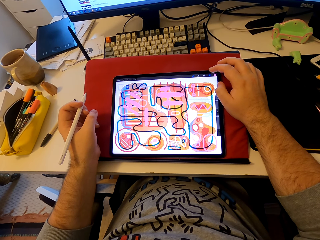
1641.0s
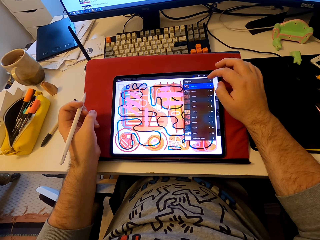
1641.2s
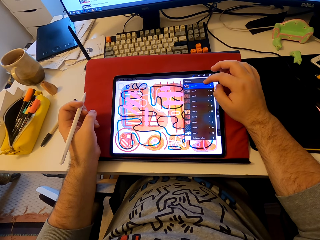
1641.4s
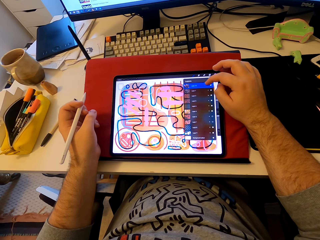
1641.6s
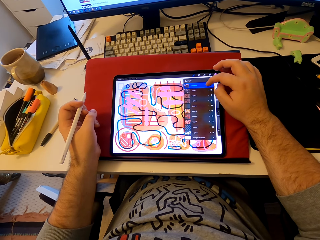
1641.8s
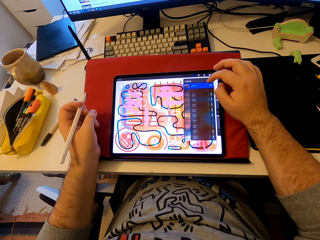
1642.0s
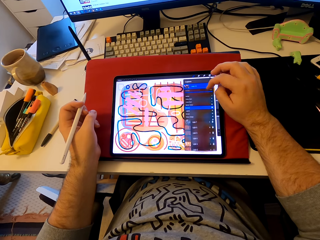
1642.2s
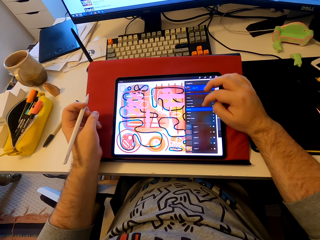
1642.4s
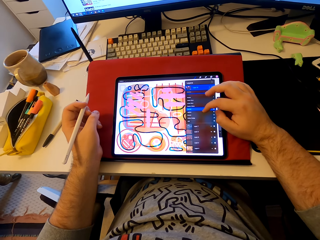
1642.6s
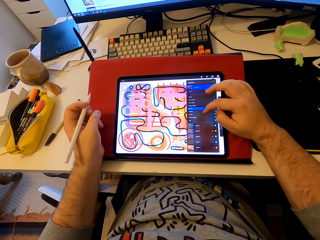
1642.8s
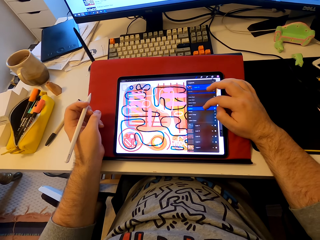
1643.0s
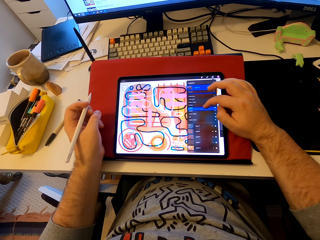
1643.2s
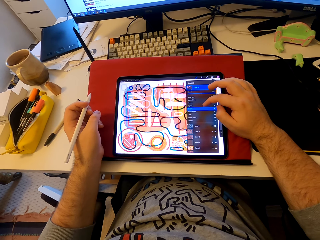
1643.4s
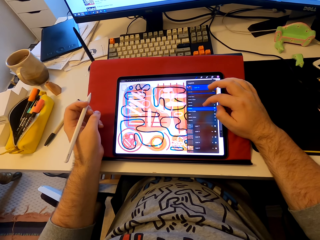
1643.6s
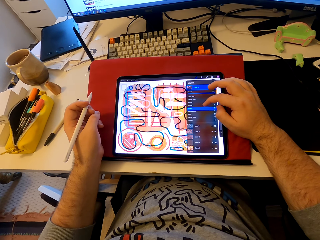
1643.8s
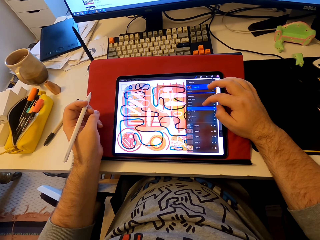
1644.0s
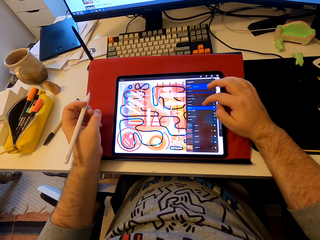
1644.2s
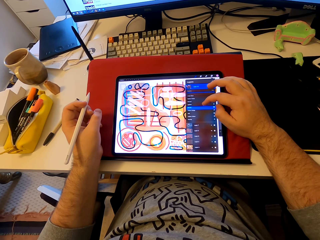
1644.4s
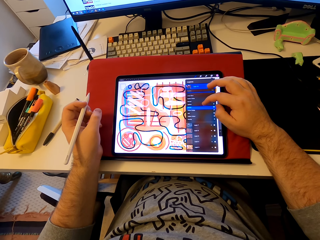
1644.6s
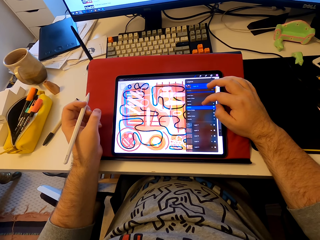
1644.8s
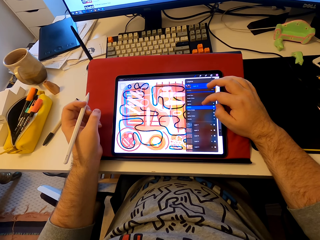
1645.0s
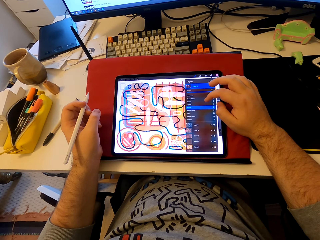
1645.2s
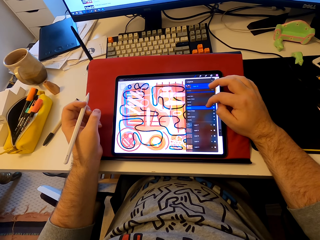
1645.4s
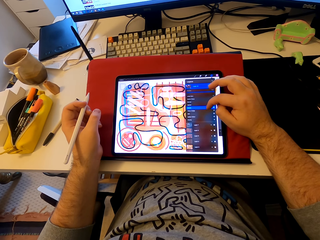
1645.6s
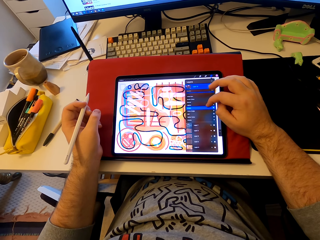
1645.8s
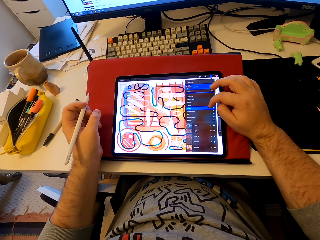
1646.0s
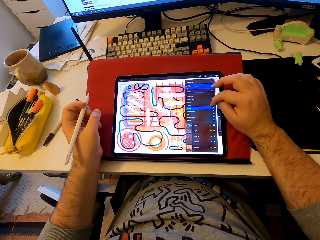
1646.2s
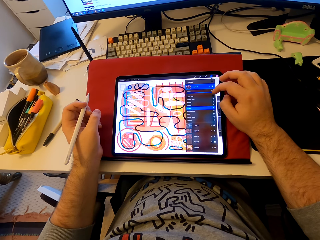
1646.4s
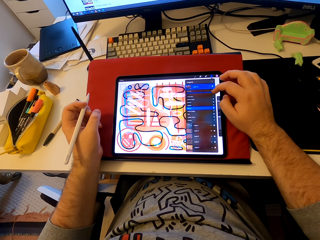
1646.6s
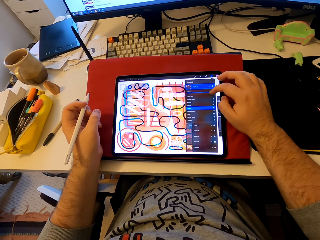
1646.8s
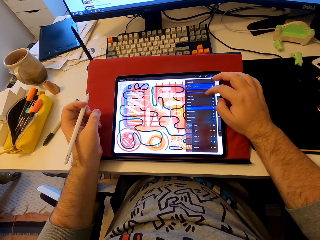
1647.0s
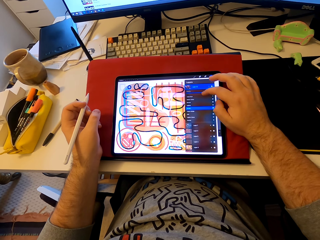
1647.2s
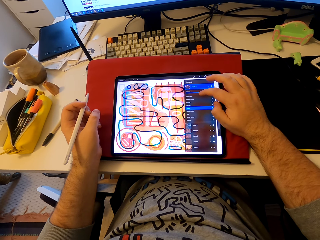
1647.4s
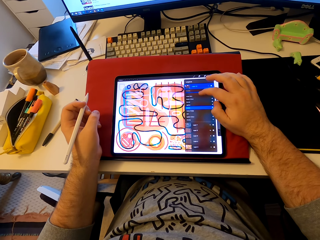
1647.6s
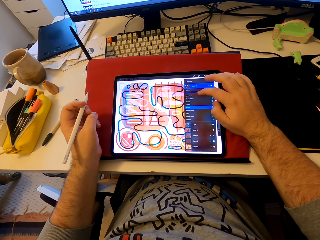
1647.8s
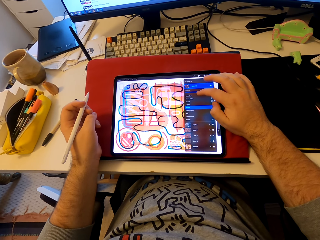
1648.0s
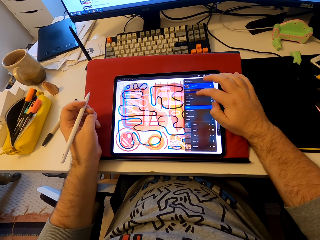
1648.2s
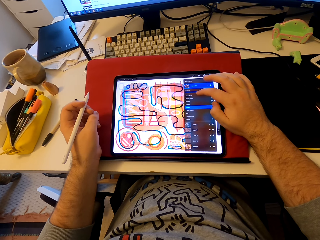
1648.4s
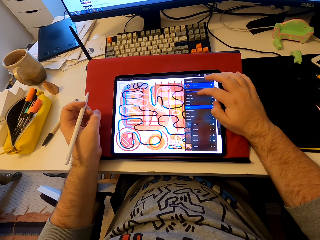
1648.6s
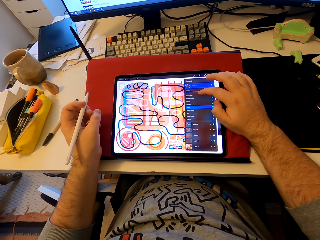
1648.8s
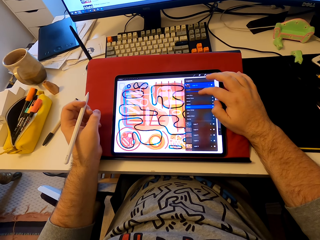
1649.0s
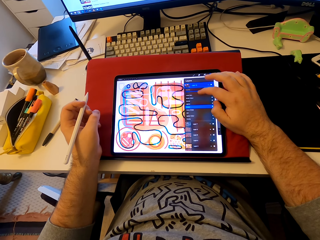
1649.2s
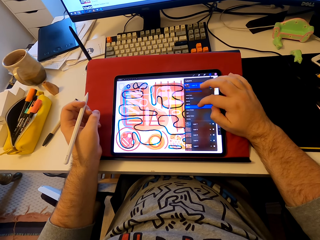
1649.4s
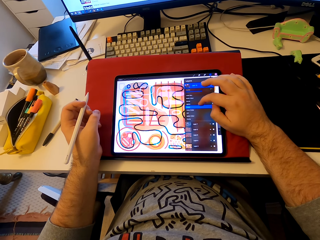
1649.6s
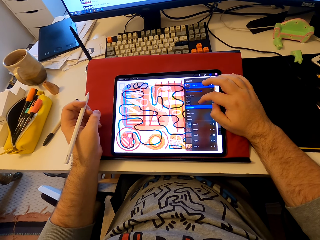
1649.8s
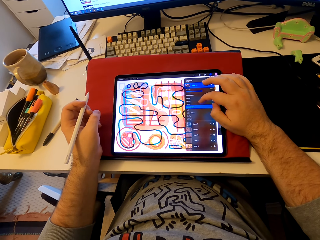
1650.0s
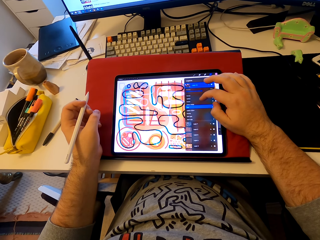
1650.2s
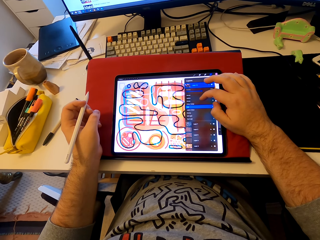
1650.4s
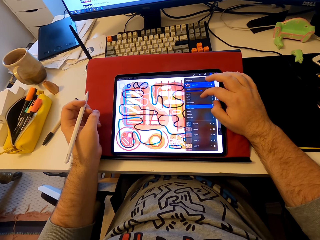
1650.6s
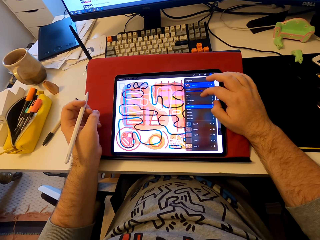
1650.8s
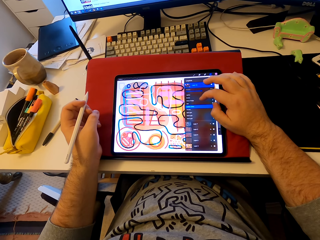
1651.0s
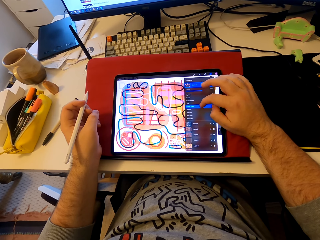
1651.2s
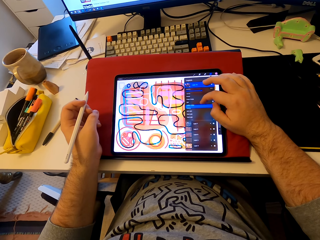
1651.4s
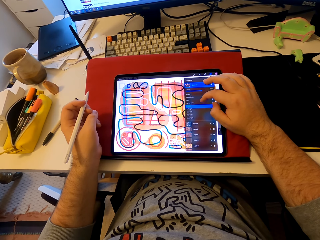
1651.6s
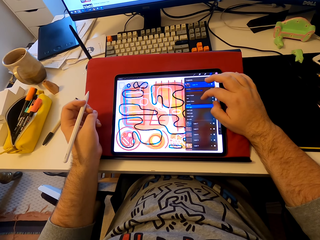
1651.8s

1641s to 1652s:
The camera wearer taps the tablet's screen. He operates the tablet. He scrolls through the tablet screen with his index finger.

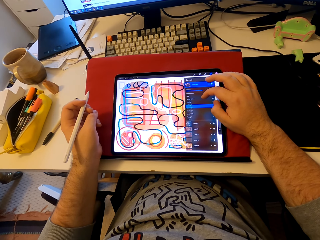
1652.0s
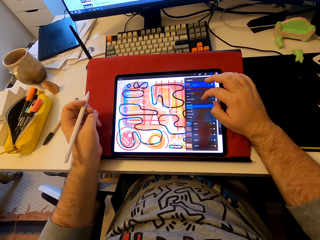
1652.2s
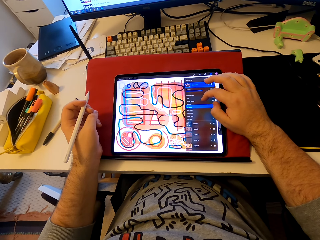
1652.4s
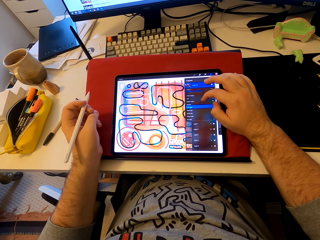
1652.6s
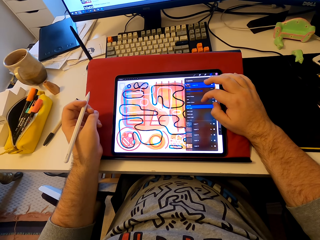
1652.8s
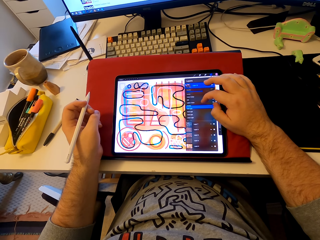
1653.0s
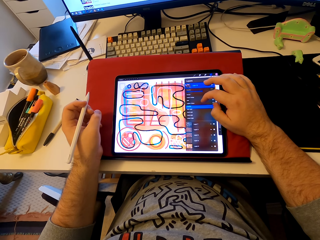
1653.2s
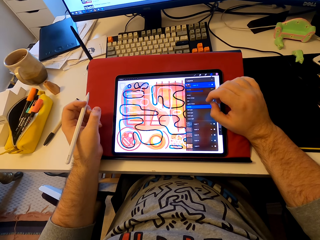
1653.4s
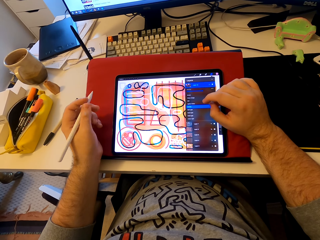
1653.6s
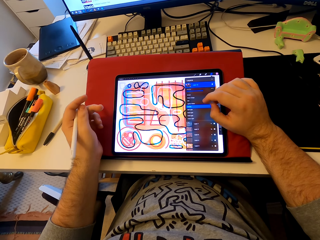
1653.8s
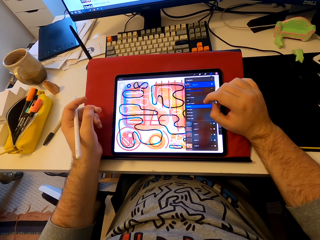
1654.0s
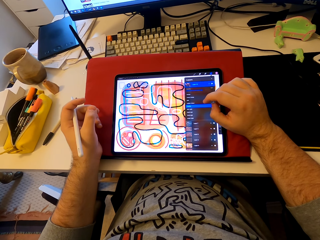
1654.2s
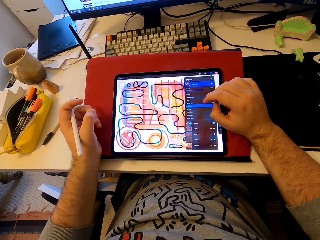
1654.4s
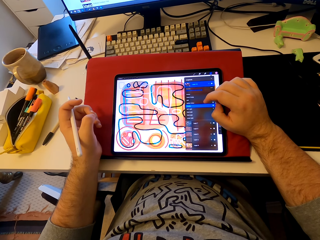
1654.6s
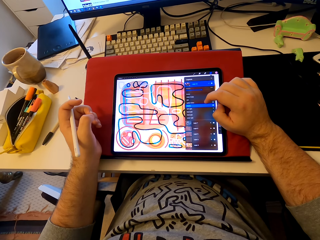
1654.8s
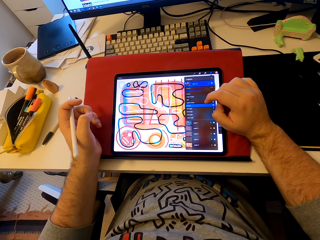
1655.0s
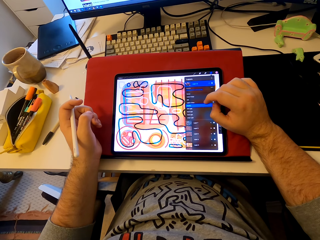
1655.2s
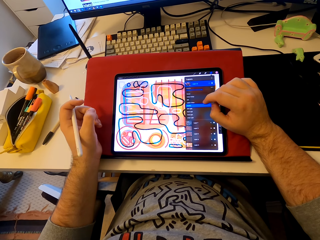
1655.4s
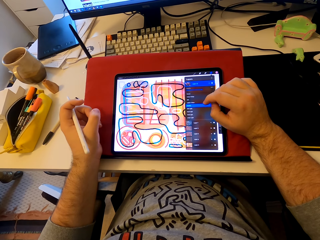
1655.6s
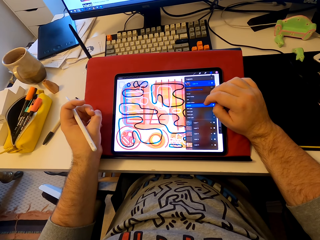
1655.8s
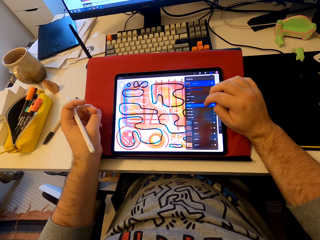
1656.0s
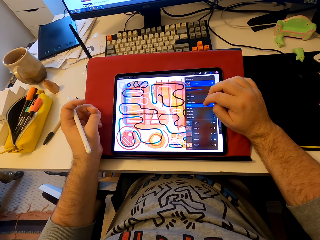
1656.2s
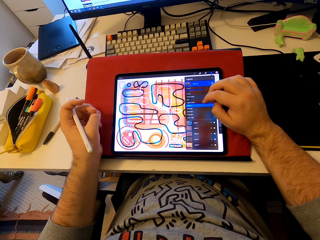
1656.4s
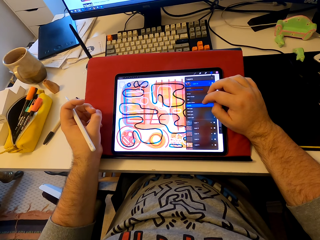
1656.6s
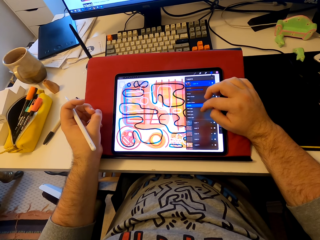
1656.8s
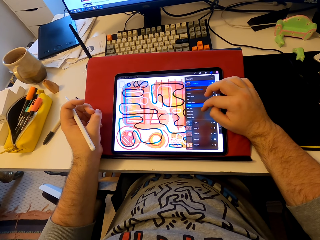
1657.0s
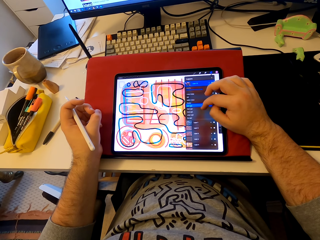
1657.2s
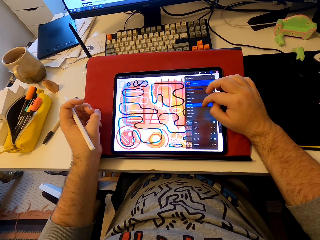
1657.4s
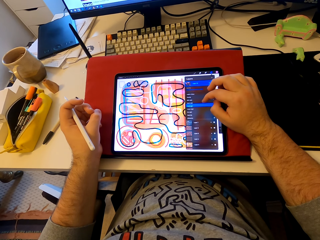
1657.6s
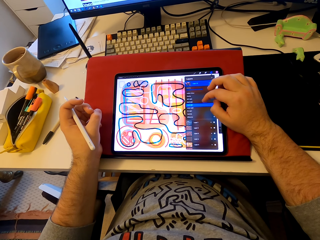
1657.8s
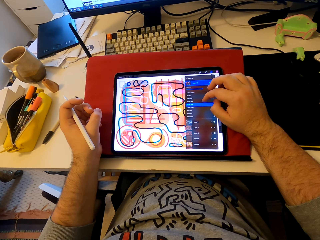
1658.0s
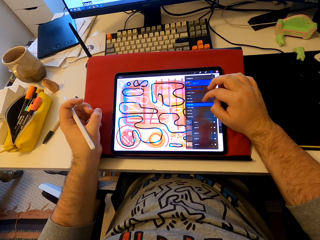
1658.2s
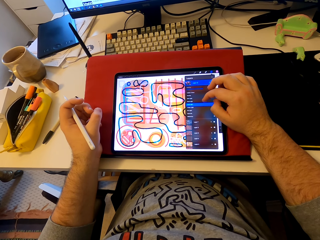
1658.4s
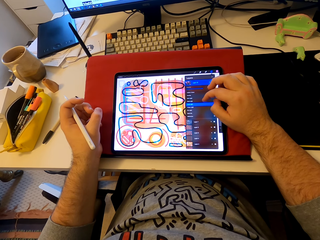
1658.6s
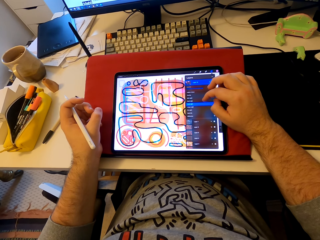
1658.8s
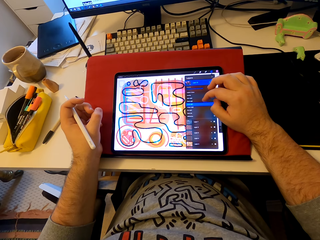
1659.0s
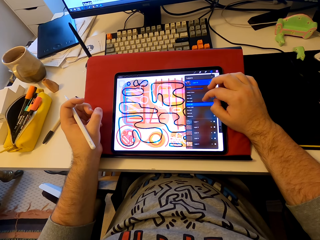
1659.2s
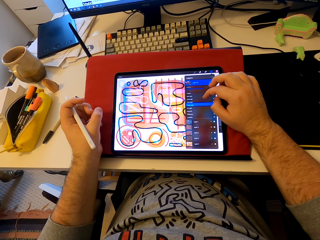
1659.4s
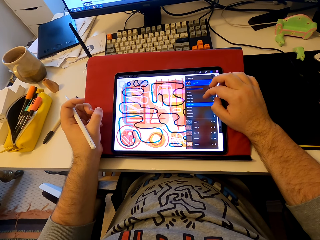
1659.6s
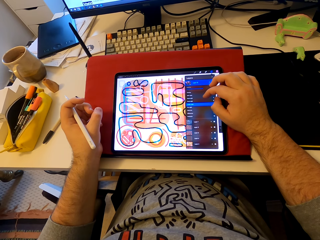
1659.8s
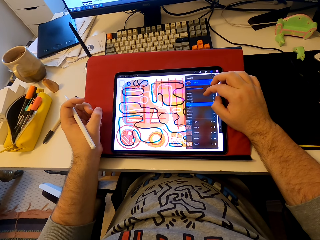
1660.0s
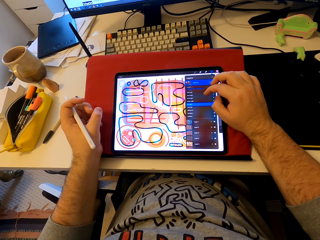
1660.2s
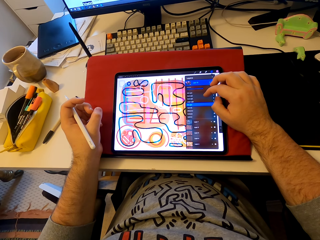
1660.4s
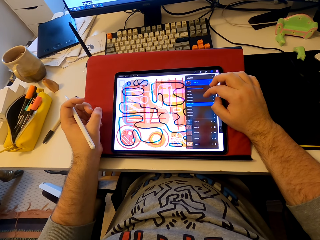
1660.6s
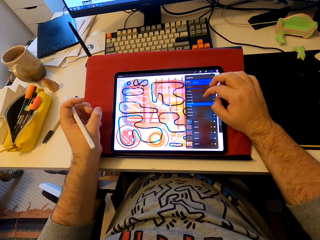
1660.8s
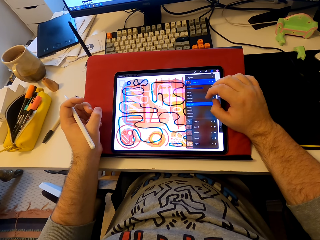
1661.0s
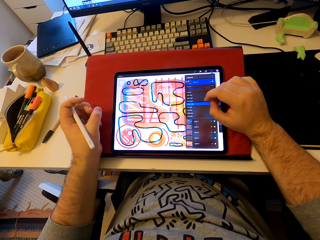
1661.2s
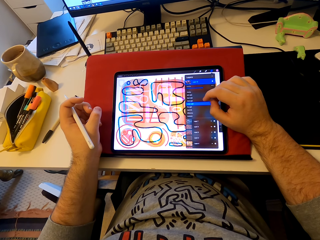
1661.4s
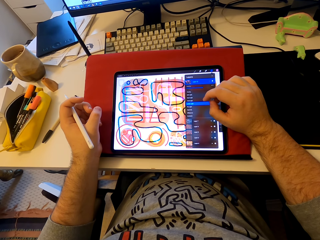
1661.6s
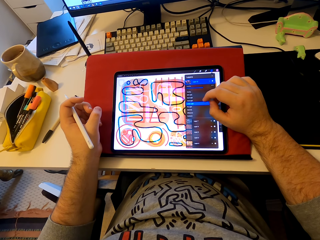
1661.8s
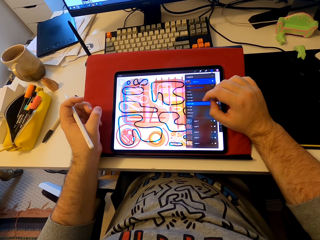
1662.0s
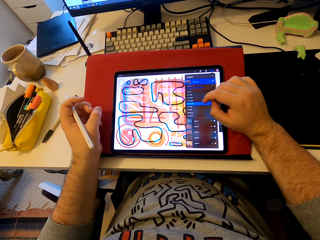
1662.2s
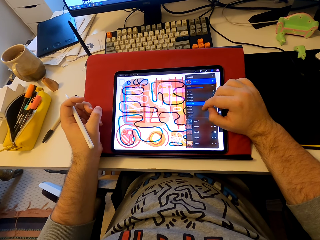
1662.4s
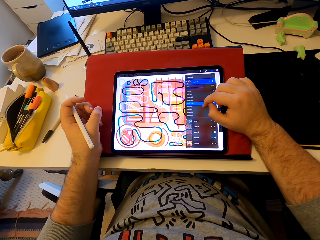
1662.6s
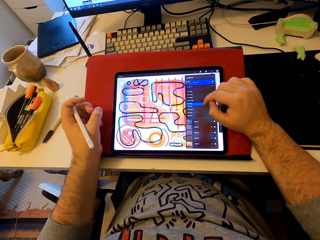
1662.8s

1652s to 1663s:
The camera wearer stares at a tablet. They operate the tablet.
